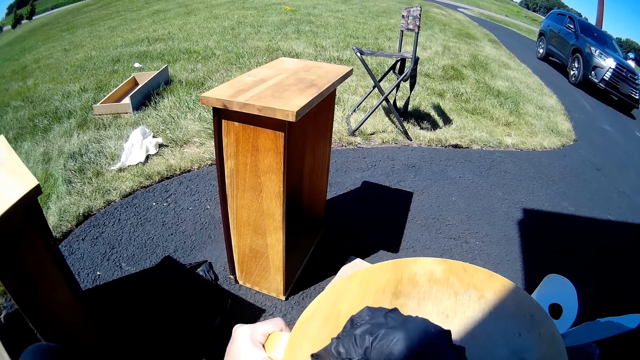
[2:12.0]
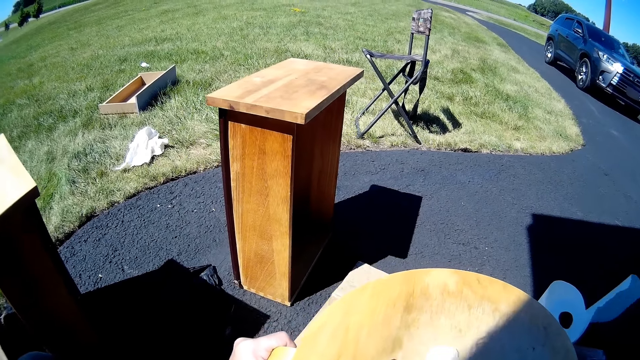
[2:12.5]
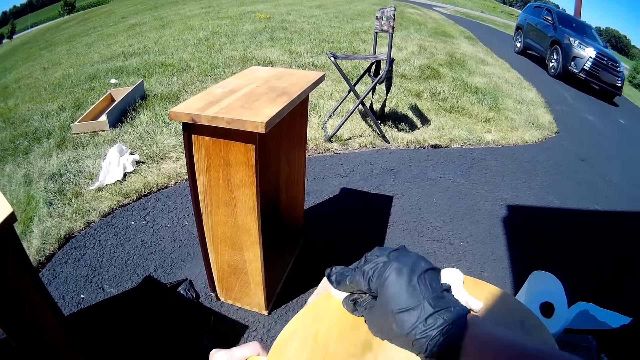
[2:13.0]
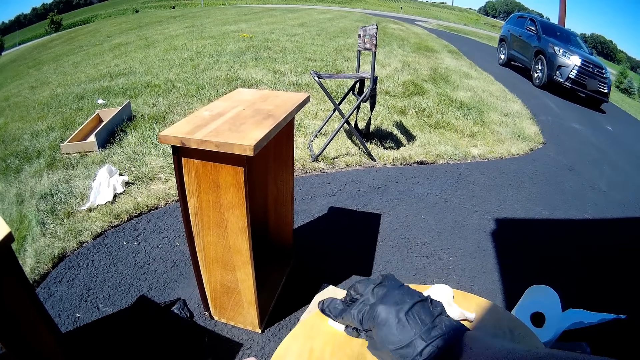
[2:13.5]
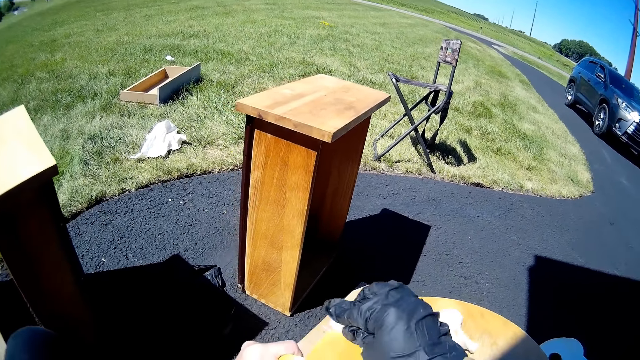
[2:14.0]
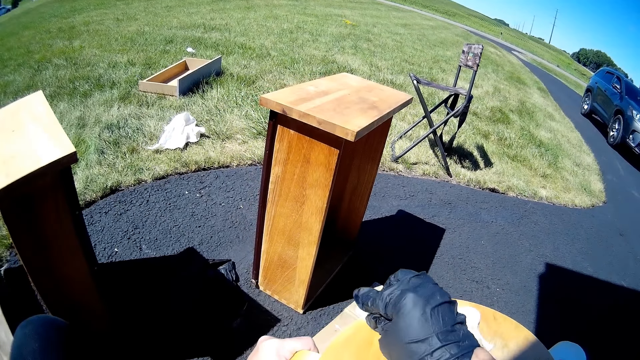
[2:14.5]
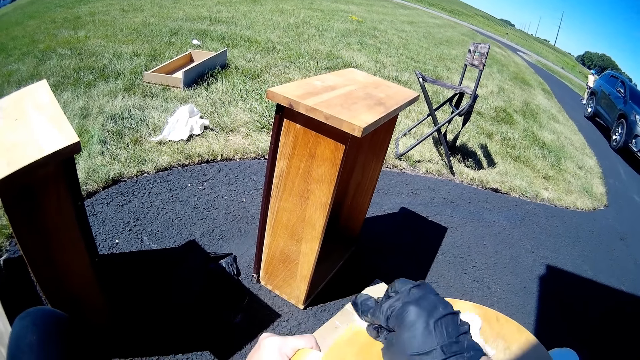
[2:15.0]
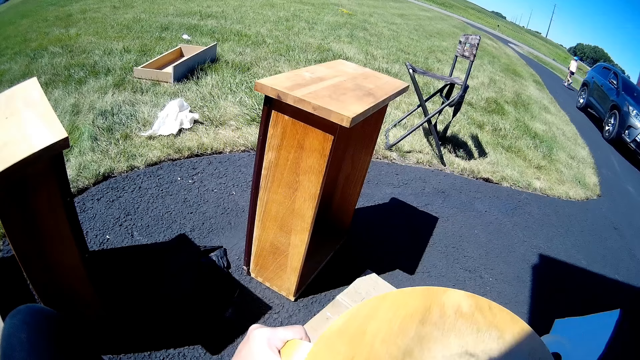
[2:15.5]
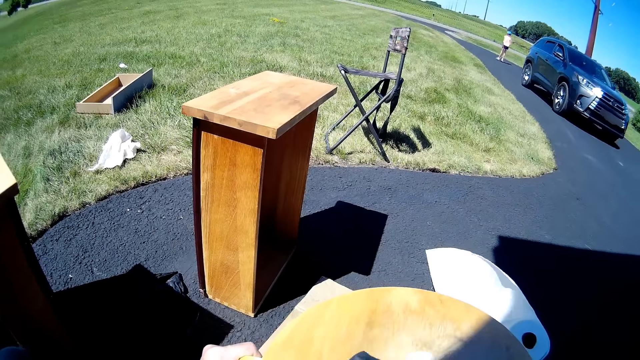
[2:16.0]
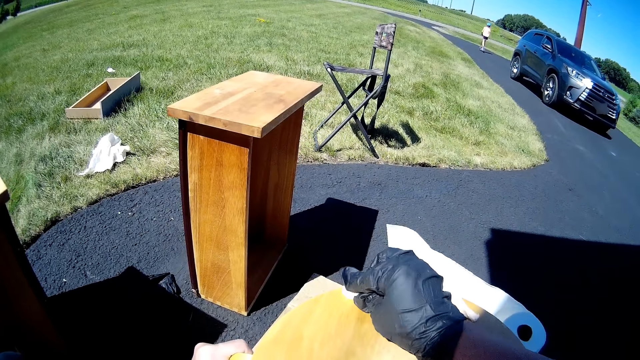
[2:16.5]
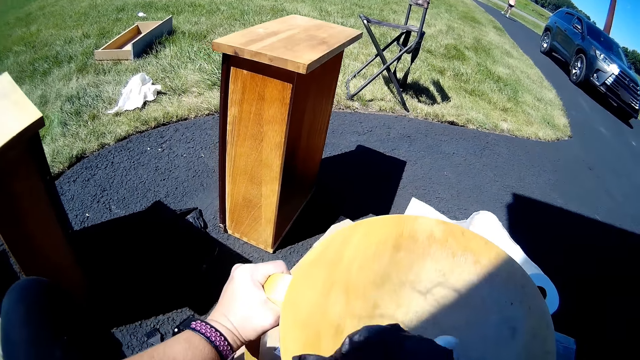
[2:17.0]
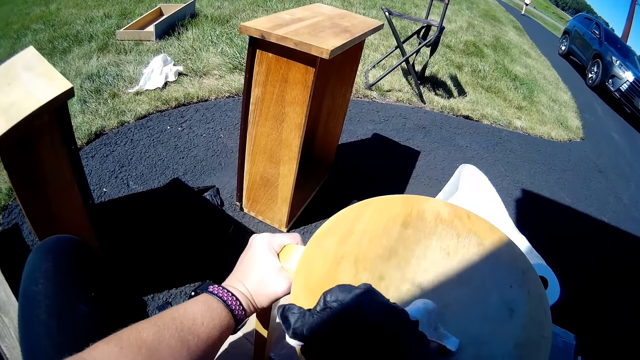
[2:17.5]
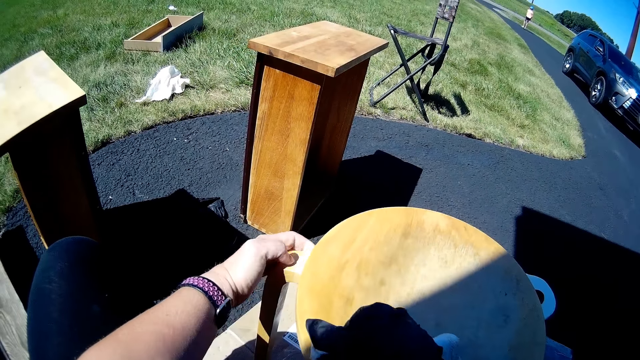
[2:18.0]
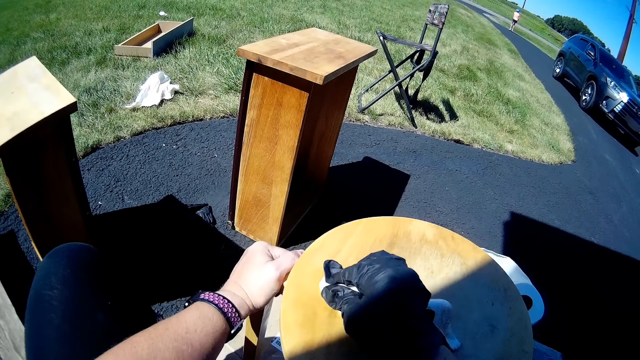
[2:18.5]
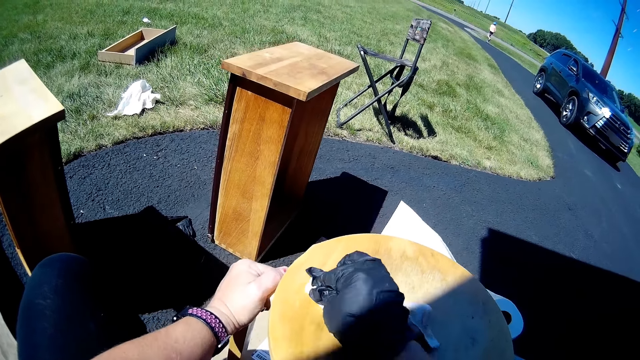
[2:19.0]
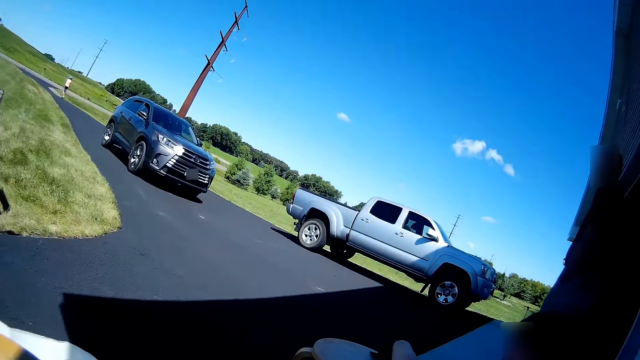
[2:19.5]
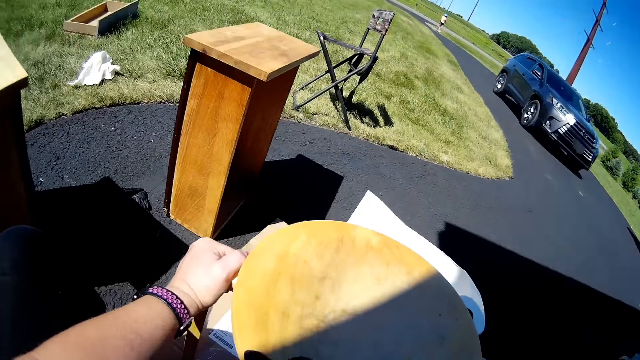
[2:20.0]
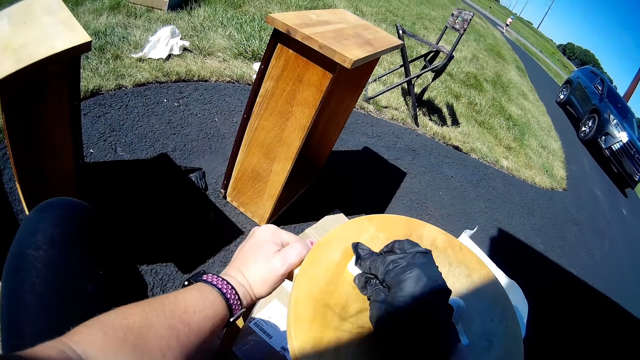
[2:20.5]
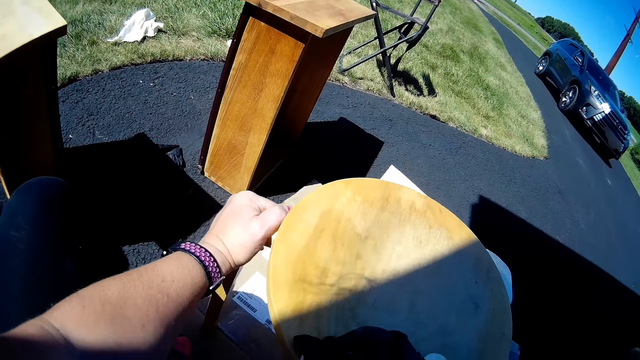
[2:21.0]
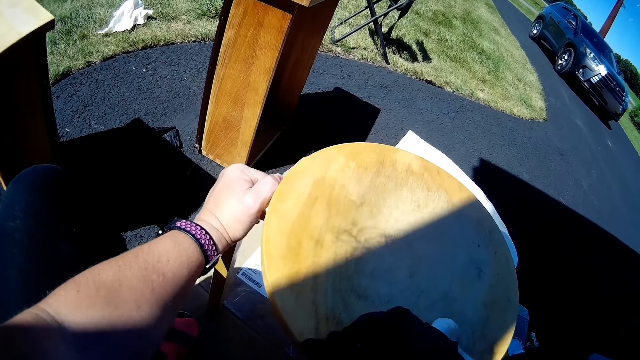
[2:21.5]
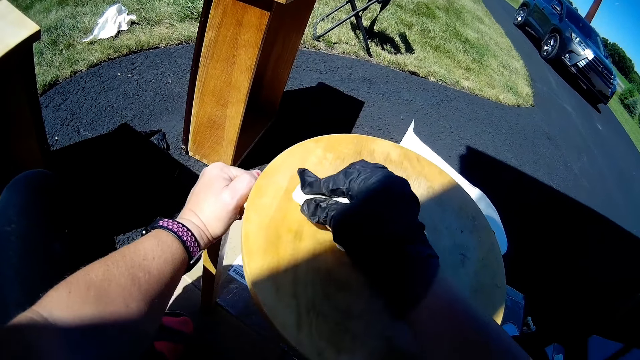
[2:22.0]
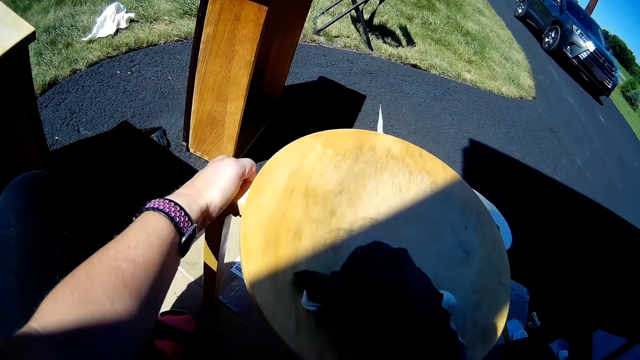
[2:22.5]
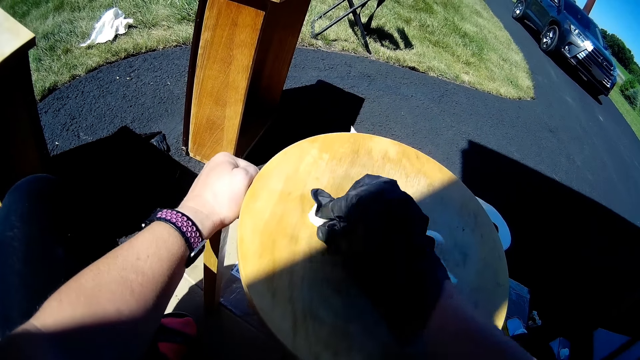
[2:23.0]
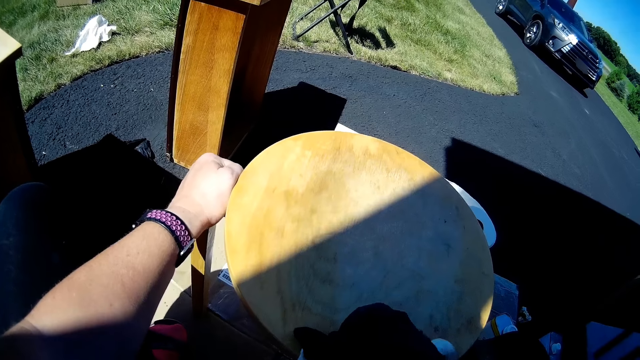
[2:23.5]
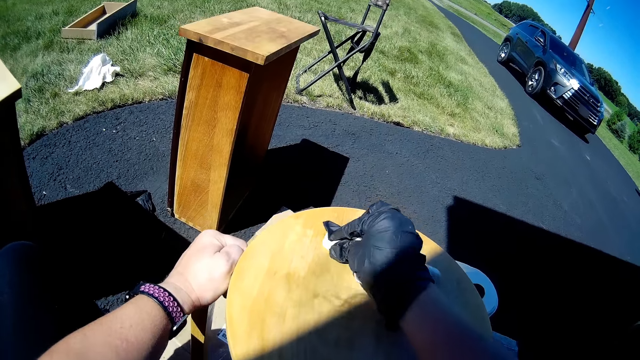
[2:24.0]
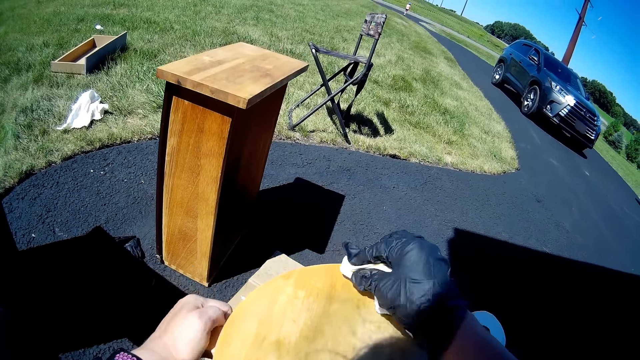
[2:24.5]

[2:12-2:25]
The man stands at the door. The camera wearer wipes the stool with the fabric.

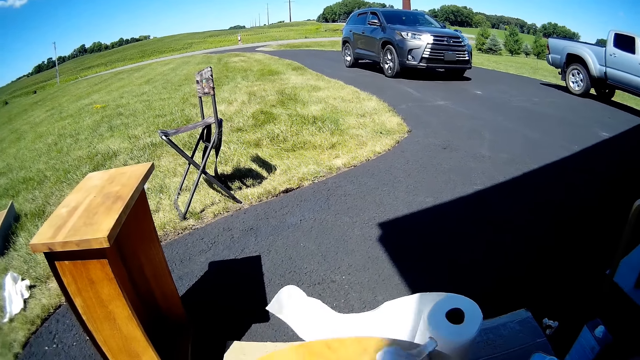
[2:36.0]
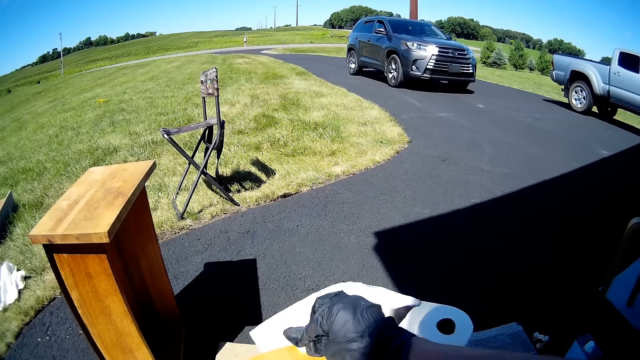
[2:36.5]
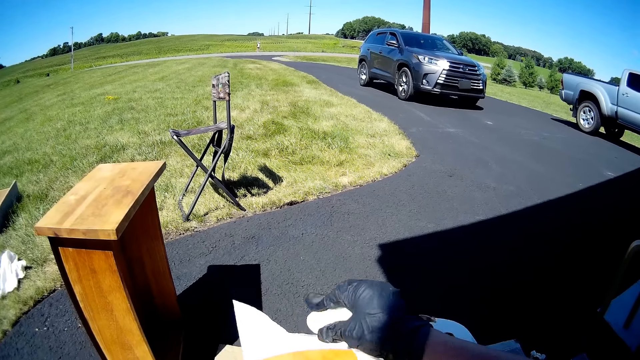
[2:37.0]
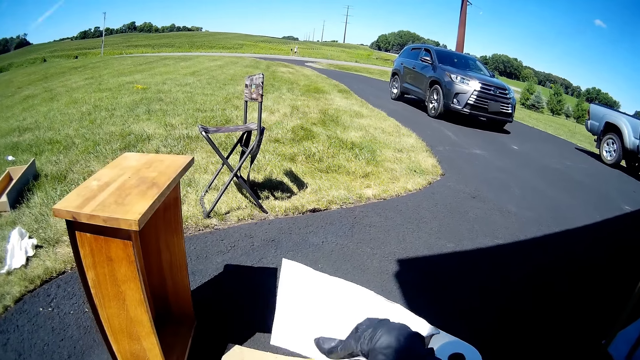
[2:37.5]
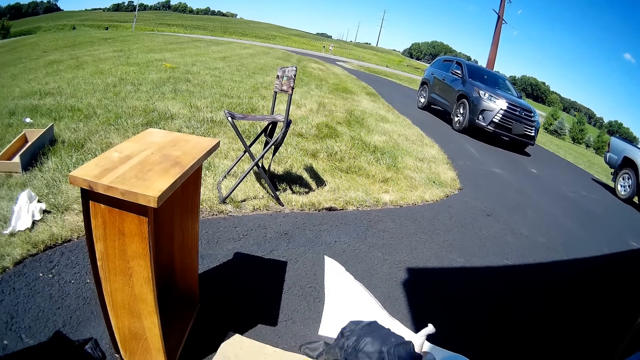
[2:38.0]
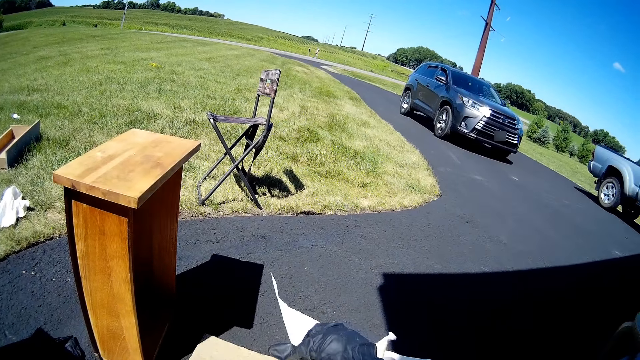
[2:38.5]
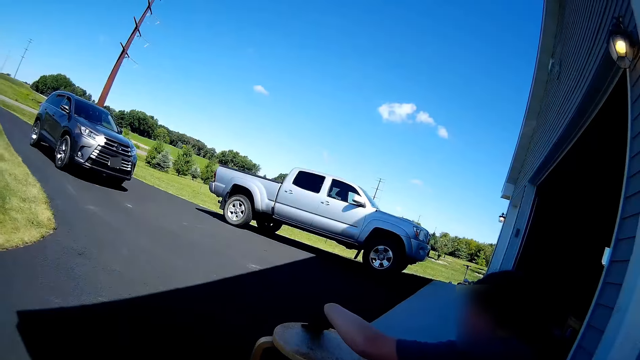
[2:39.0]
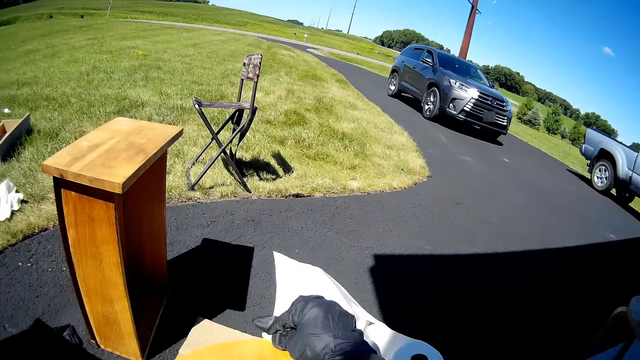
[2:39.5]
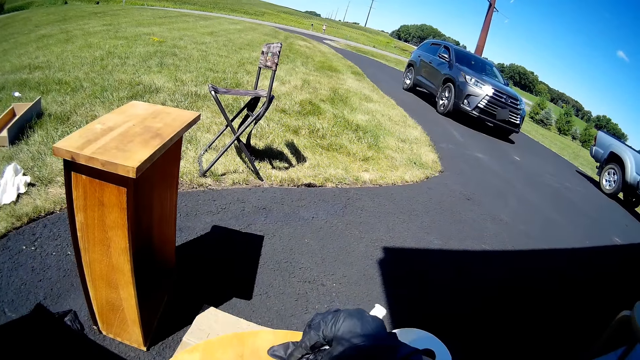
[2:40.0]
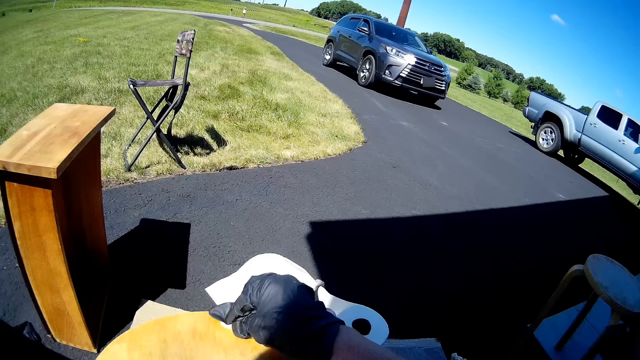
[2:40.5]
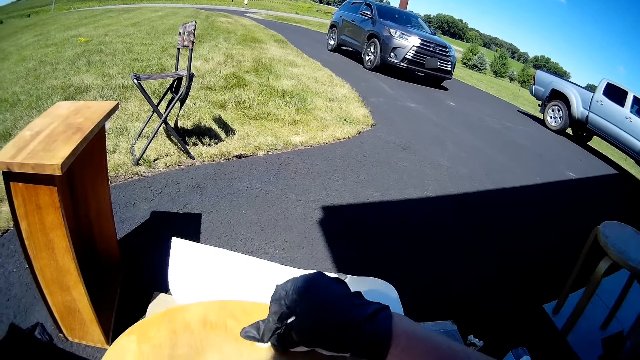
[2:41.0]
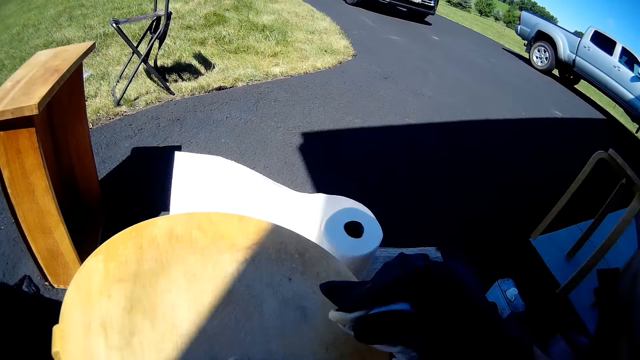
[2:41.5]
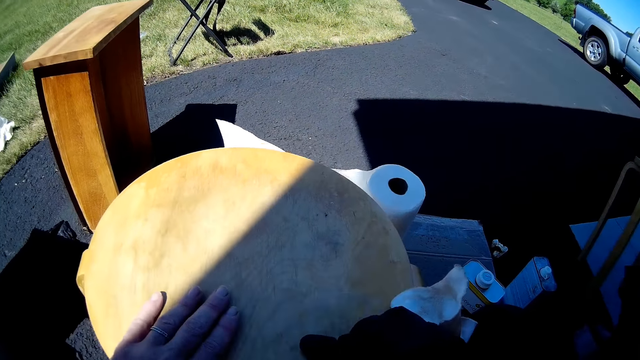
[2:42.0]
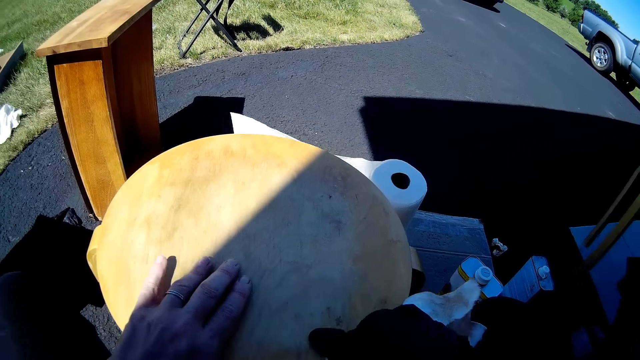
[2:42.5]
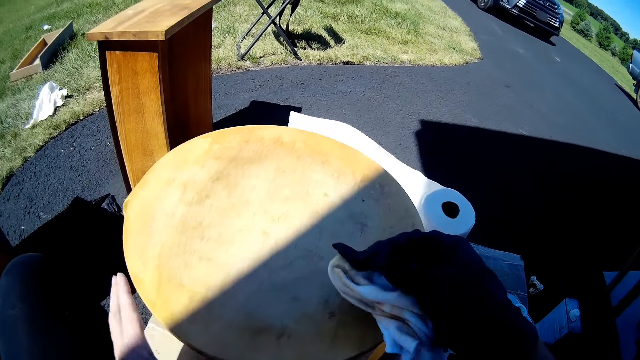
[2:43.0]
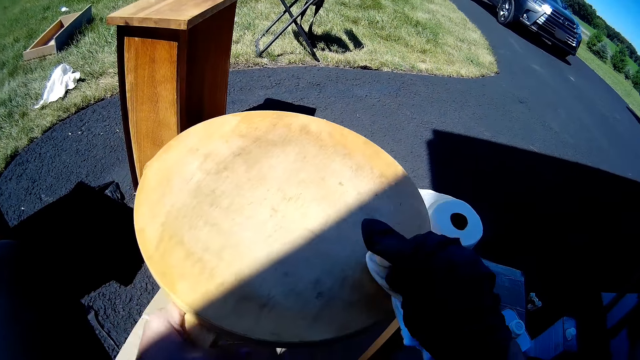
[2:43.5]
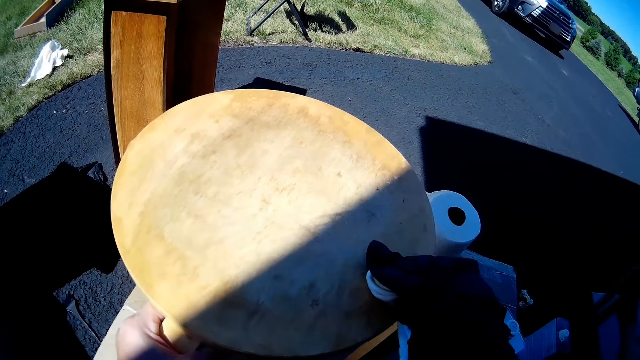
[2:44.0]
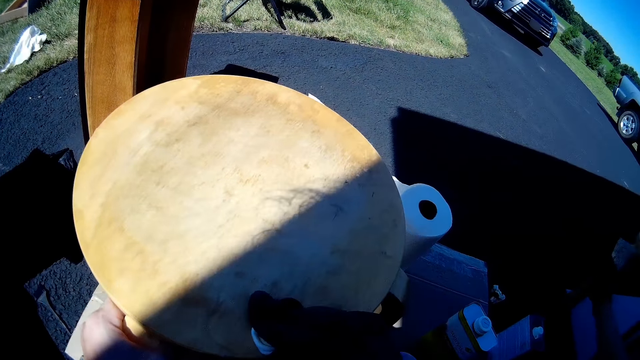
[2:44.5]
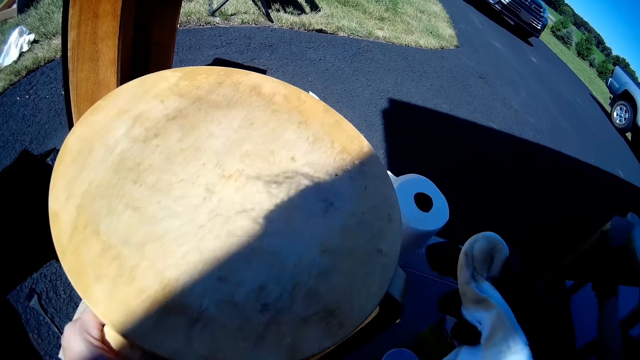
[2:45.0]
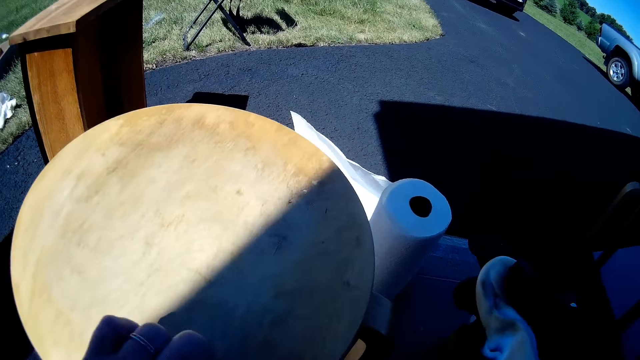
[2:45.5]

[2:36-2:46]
The woman scrapes the stool with the scraper. The camera wearer wipes the stool with the fabric. Another woman moves a furniture piece on the floor. The camera wearer applies paint oil to the furniture with the wiping cloth.
